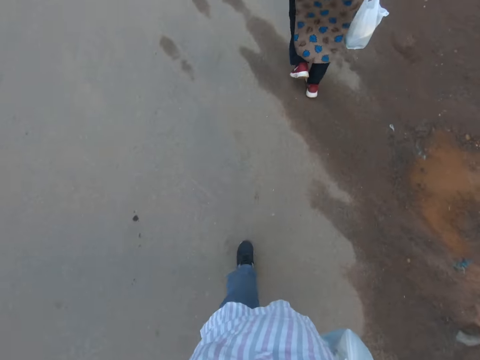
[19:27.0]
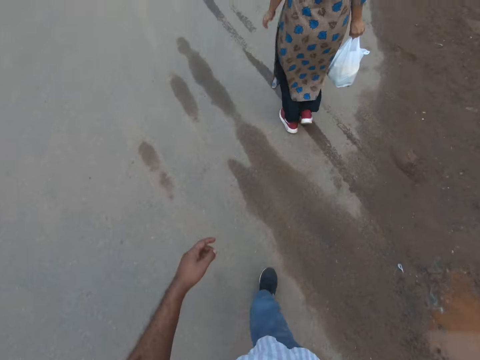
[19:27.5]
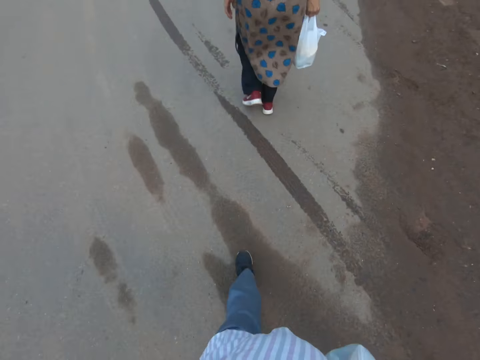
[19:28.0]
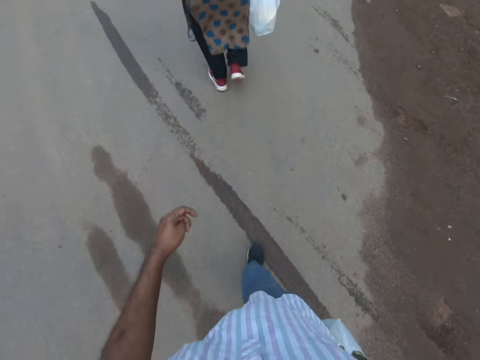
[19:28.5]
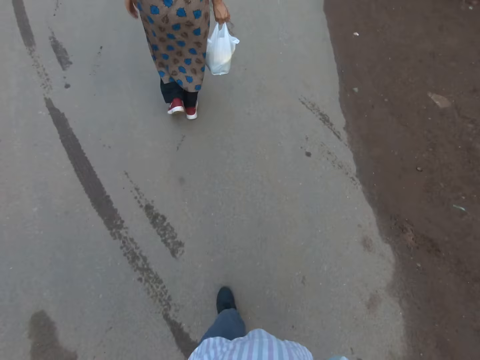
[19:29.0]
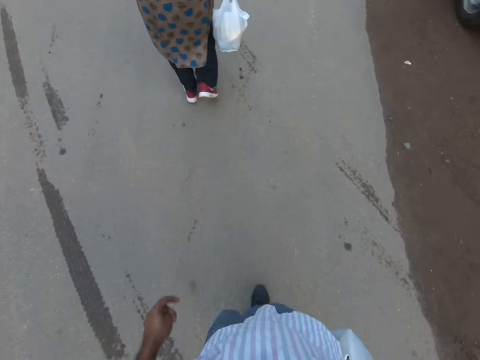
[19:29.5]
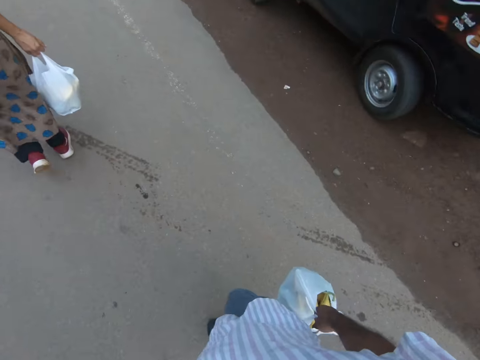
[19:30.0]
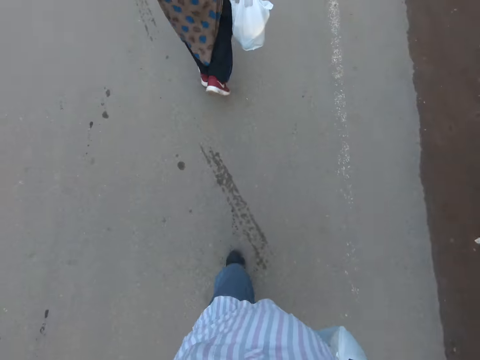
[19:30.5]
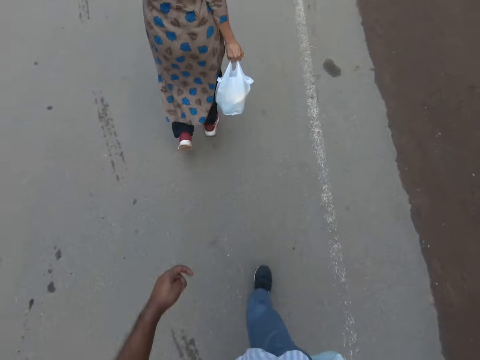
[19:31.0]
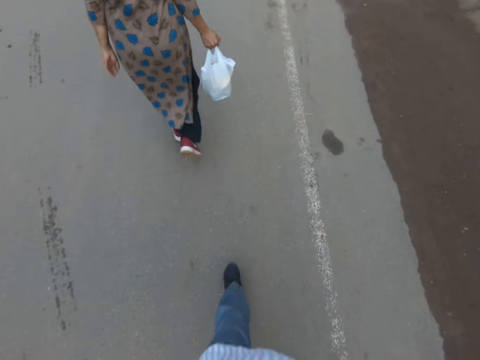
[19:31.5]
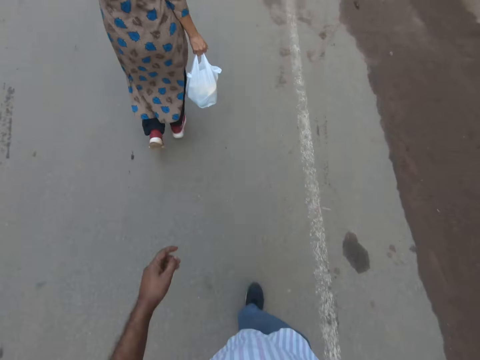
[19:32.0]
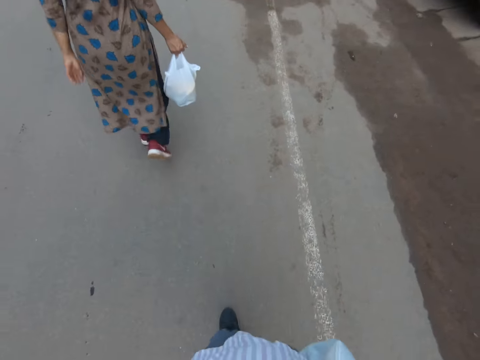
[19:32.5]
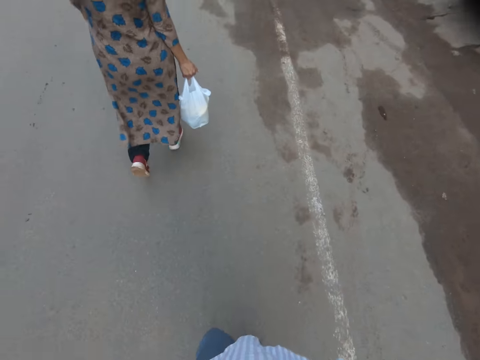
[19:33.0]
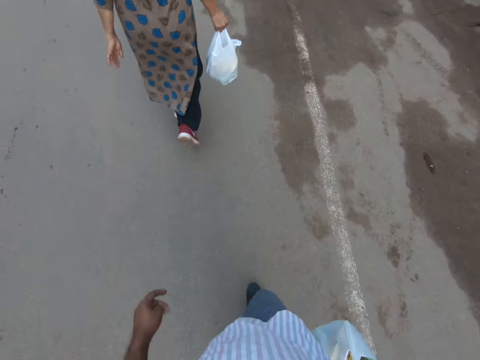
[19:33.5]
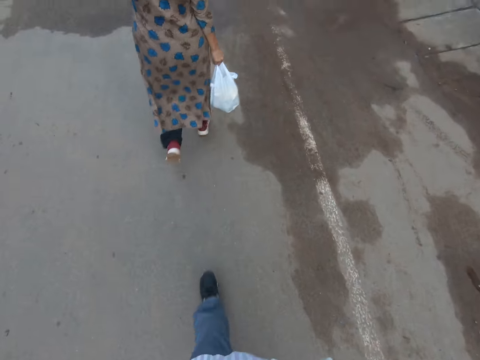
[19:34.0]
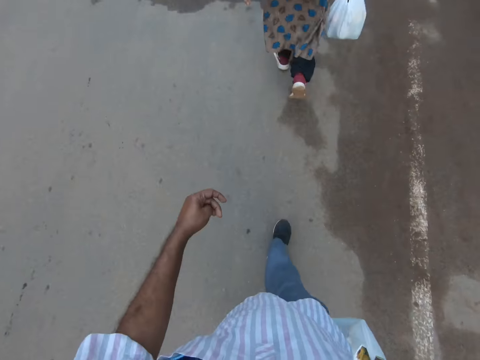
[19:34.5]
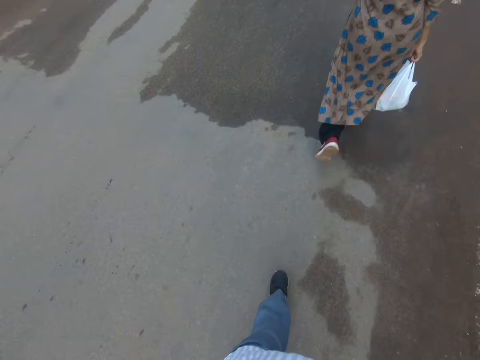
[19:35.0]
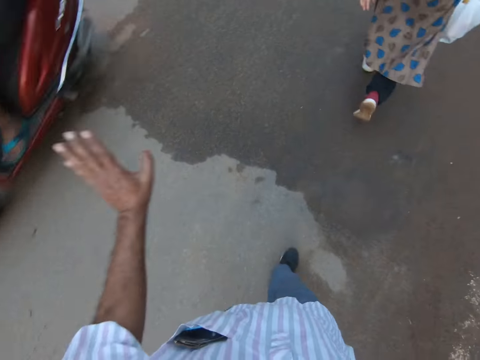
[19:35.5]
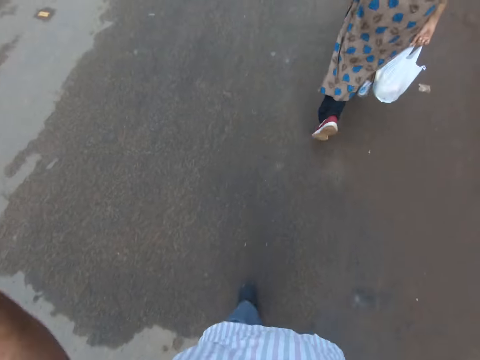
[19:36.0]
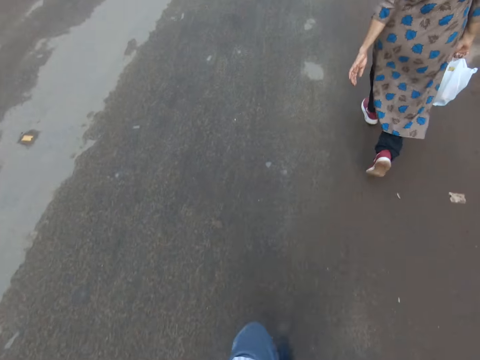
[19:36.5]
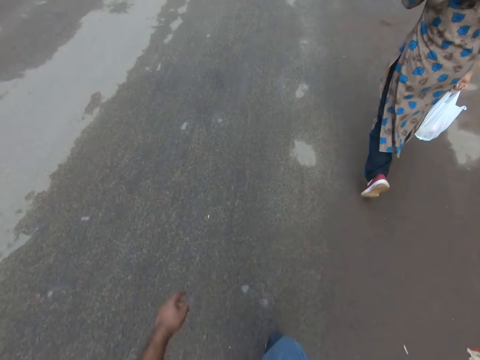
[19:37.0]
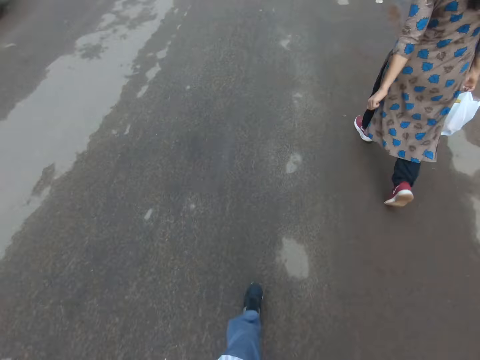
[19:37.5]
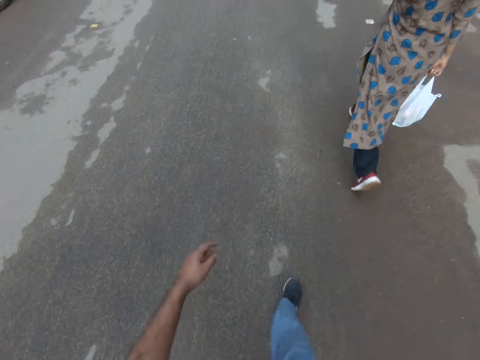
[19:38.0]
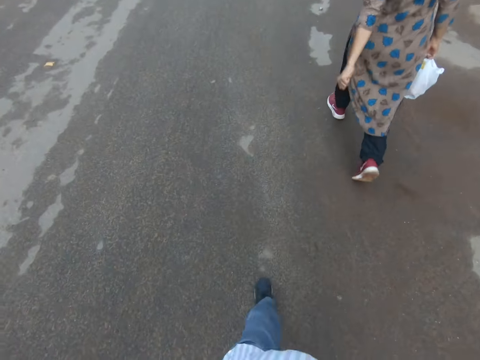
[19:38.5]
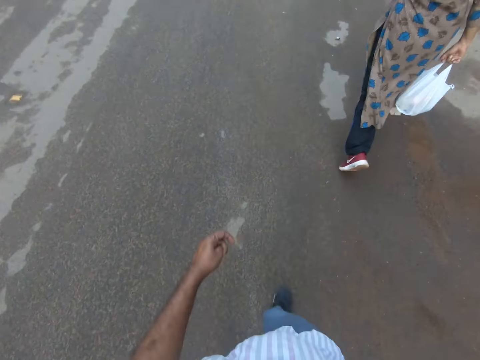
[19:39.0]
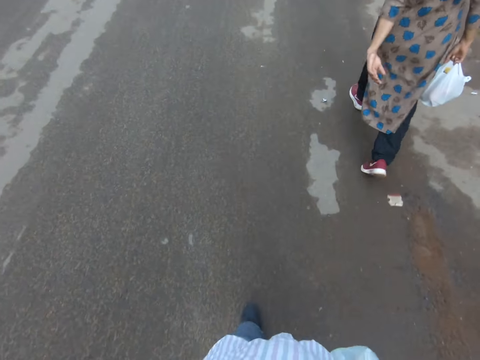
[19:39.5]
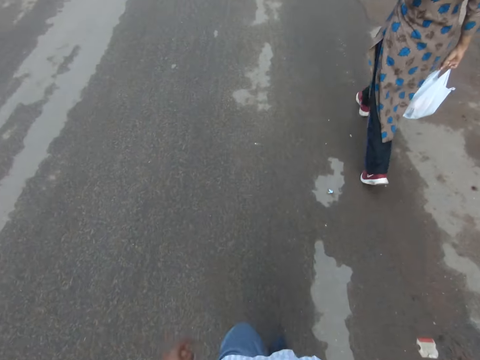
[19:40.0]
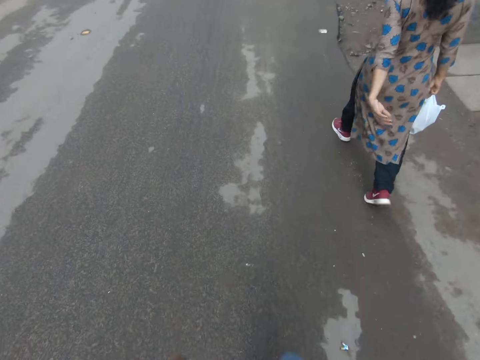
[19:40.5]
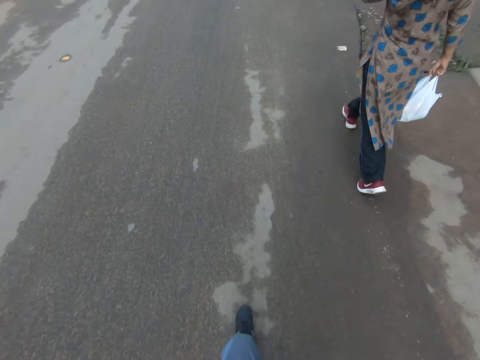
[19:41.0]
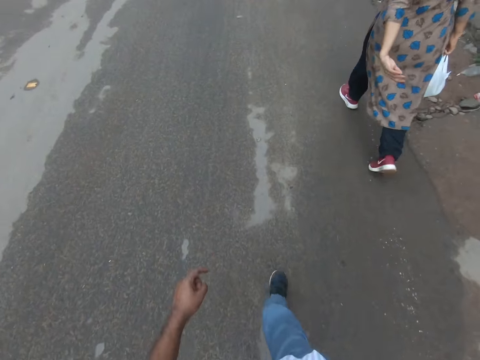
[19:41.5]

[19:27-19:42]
A tricycle rides by the camera wearer. A red scooter rides by him. He waves his left hand.

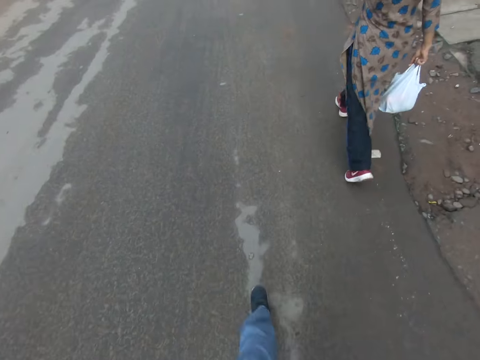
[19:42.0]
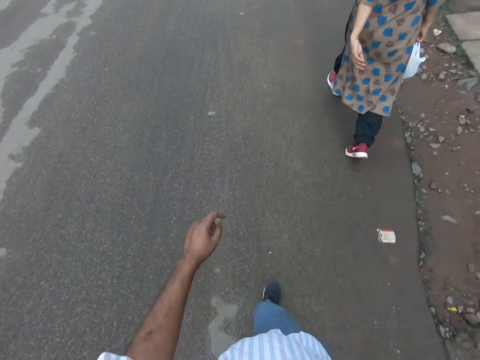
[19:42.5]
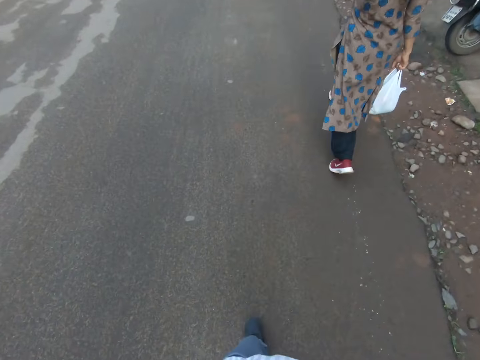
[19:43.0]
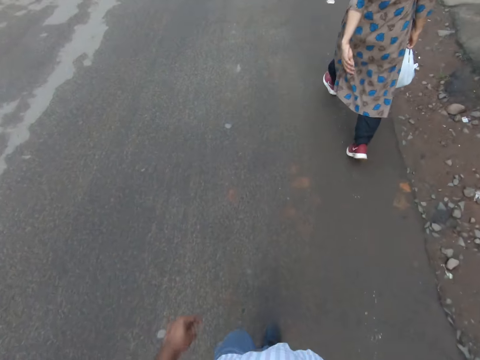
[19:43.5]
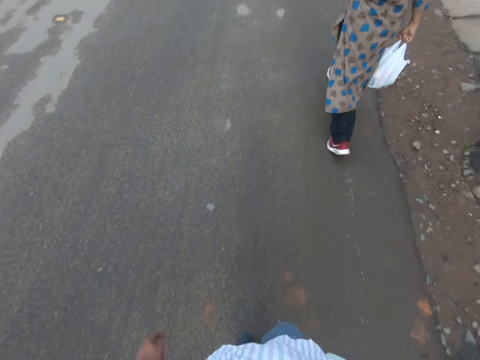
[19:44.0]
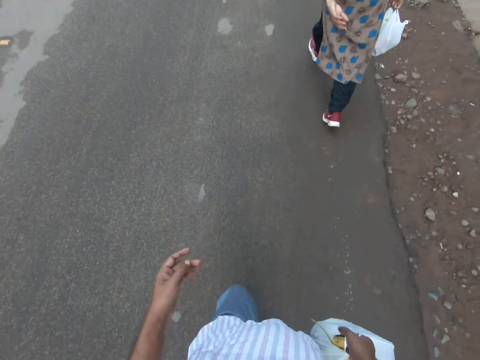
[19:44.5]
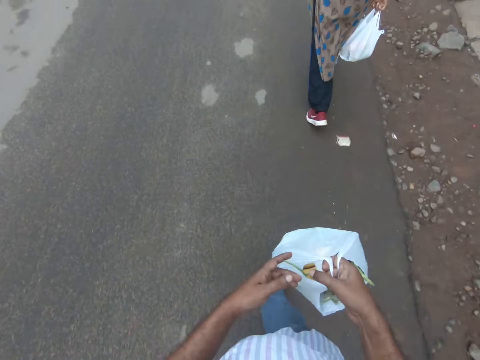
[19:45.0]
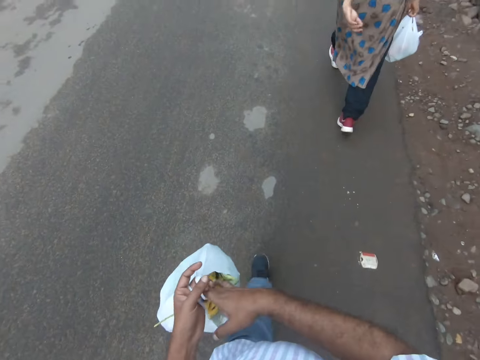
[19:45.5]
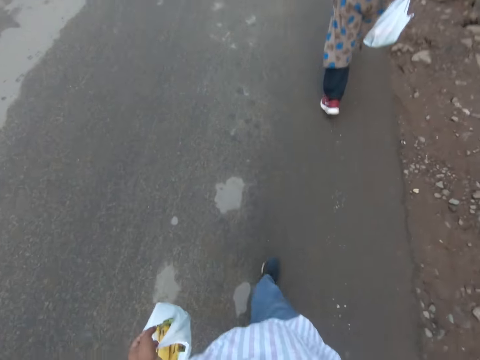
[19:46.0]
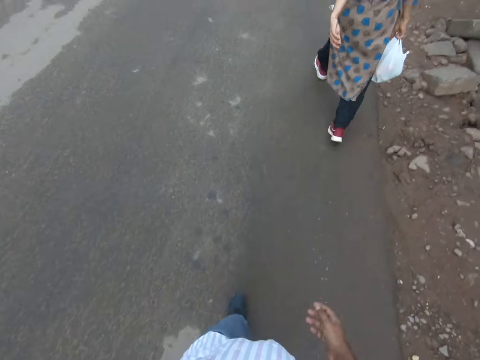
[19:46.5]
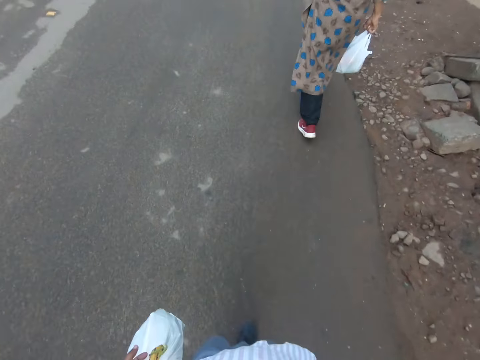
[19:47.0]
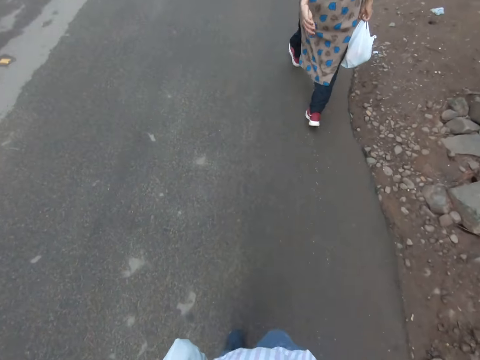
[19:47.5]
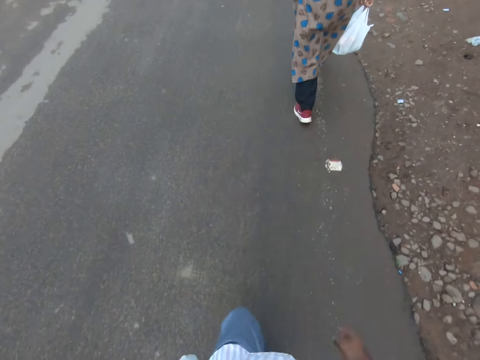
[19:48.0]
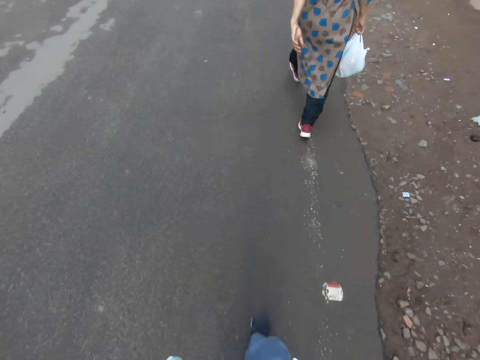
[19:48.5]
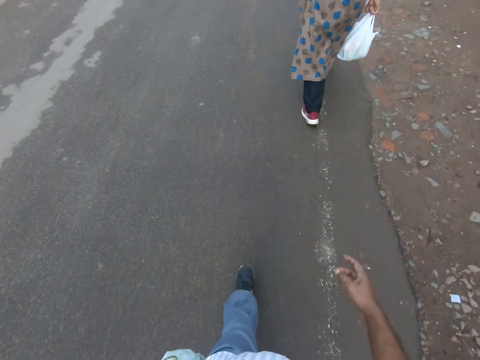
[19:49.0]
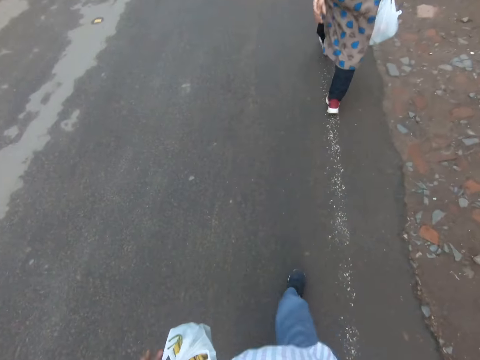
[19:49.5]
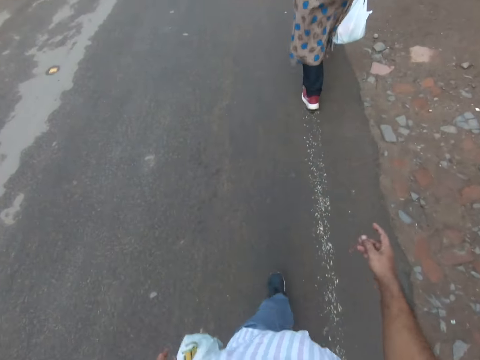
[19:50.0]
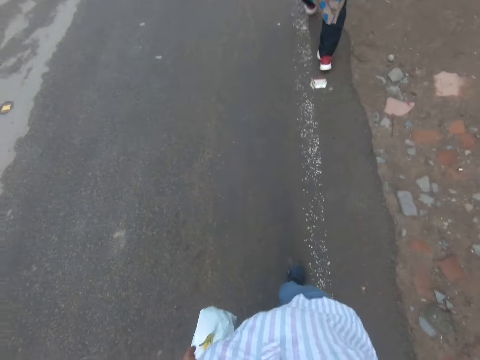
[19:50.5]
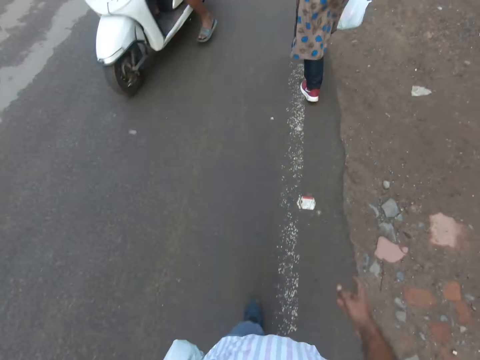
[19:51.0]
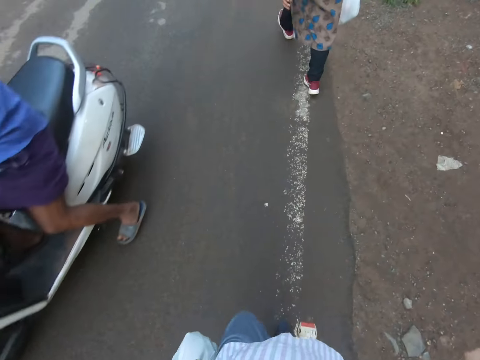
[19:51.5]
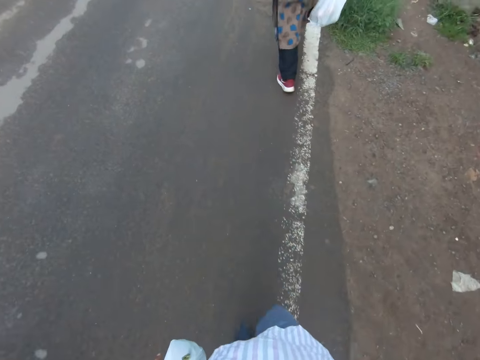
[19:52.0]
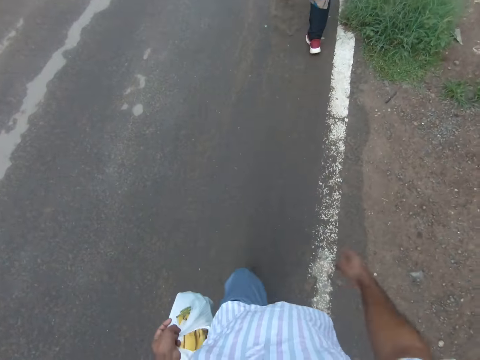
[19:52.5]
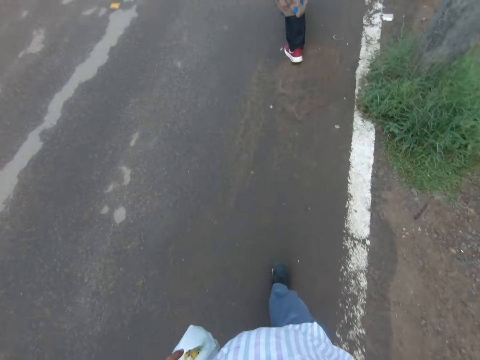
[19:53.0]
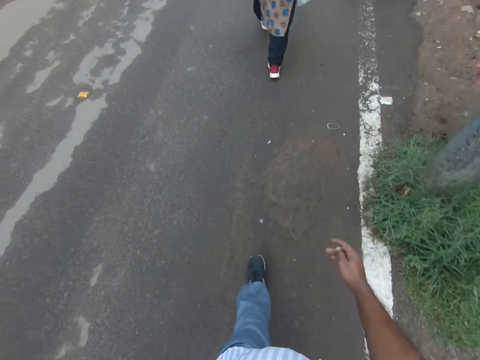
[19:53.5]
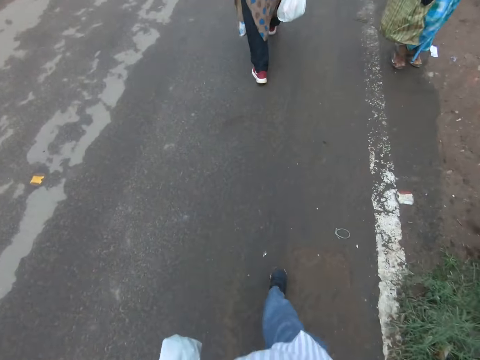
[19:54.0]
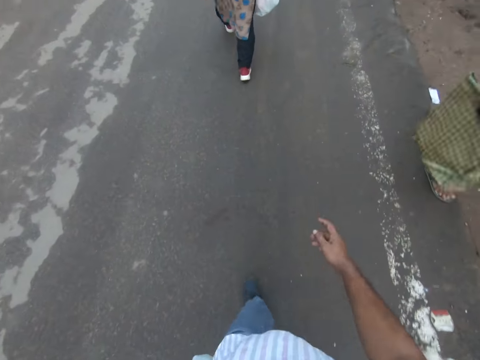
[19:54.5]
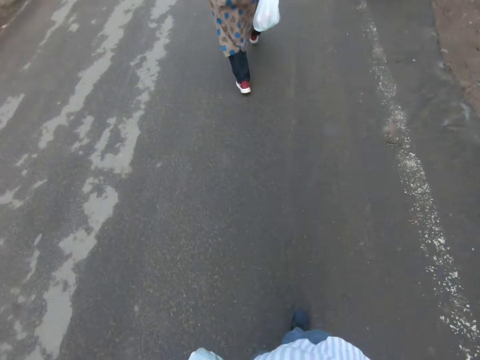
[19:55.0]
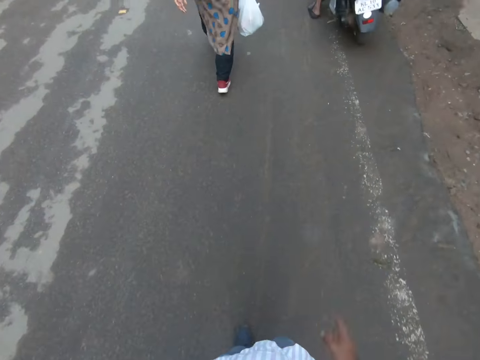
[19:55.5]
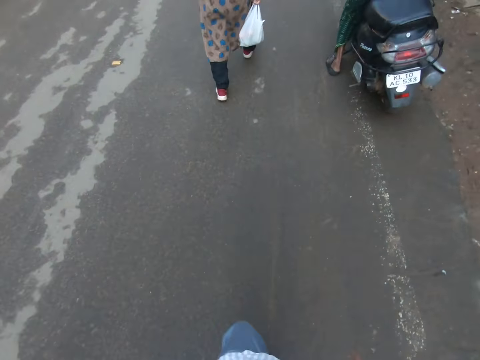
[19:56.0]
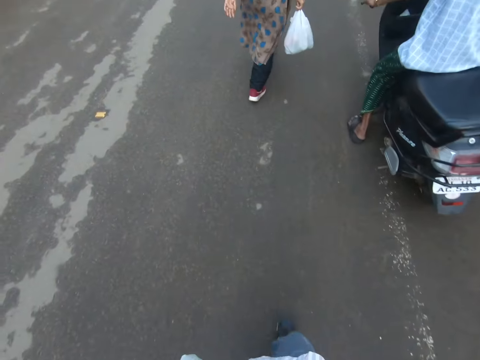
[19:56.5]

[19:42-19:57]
The camera wearer passes the bag of vegetables from his right hand to his left hand. A white scooter rides by him. A woman walks past him.
